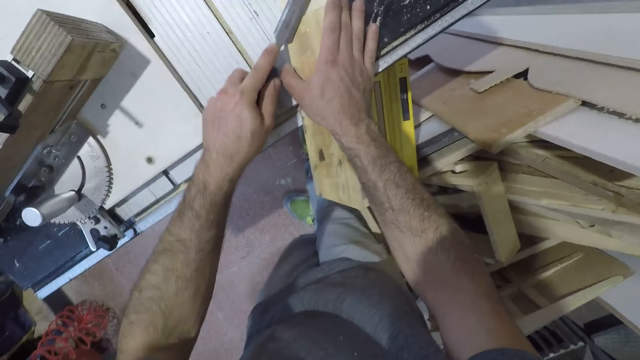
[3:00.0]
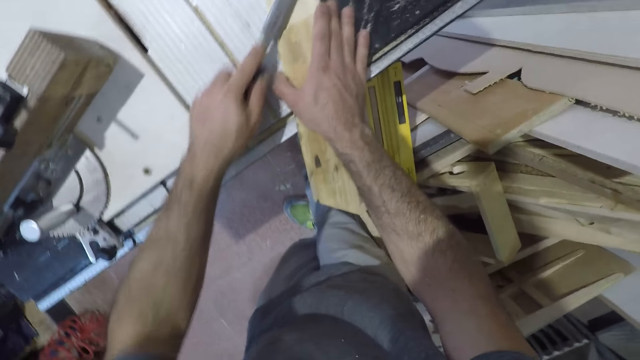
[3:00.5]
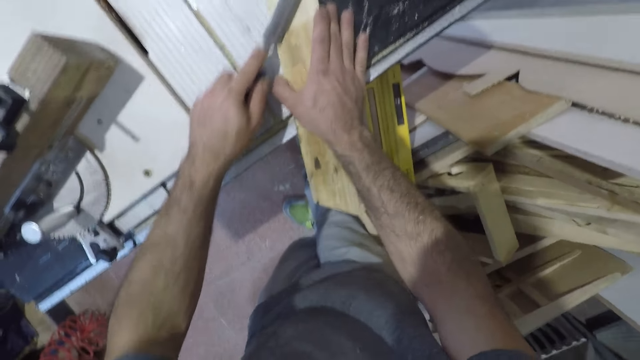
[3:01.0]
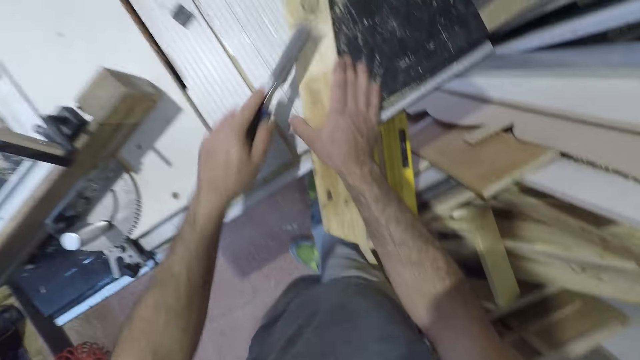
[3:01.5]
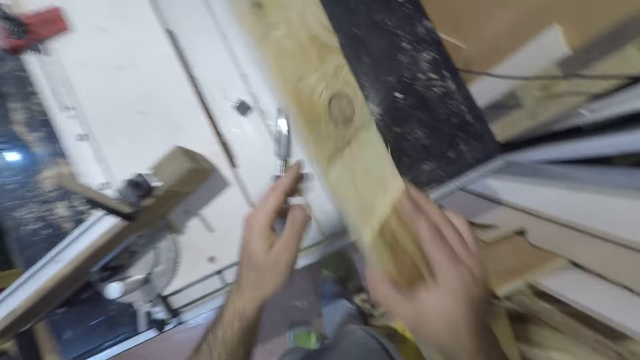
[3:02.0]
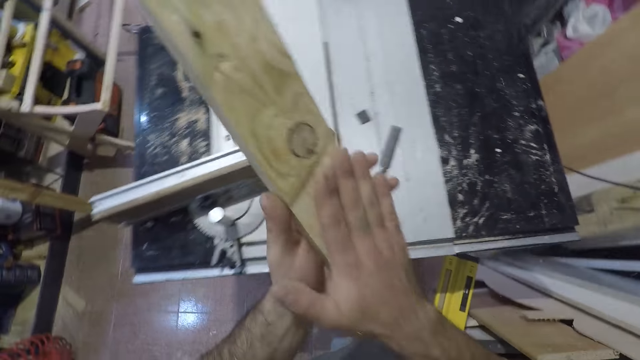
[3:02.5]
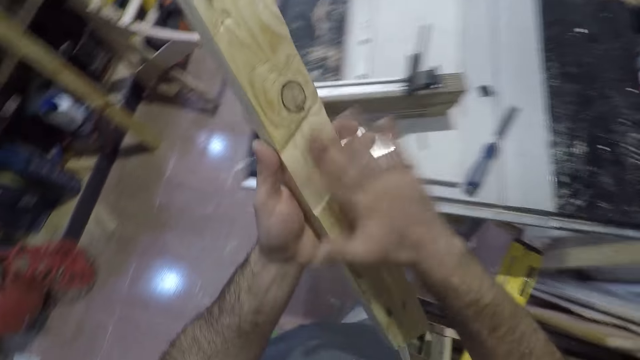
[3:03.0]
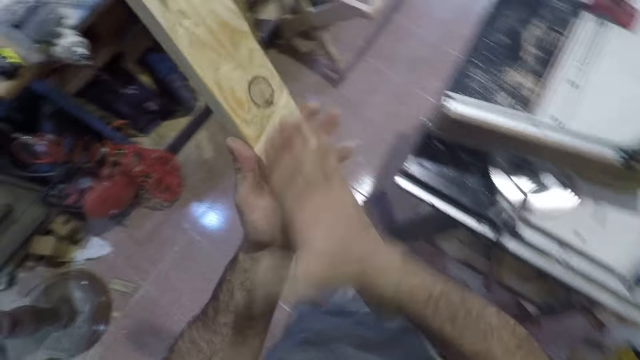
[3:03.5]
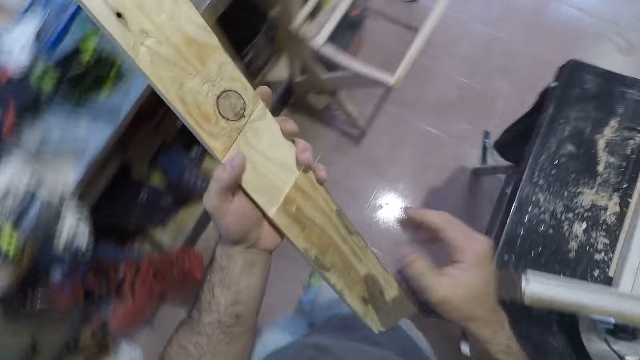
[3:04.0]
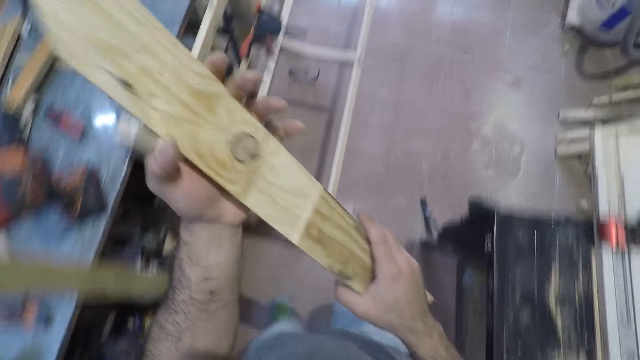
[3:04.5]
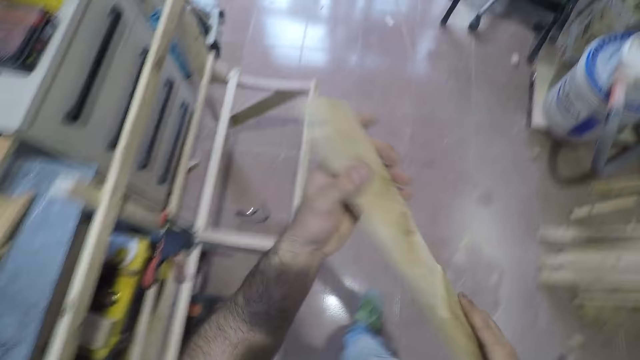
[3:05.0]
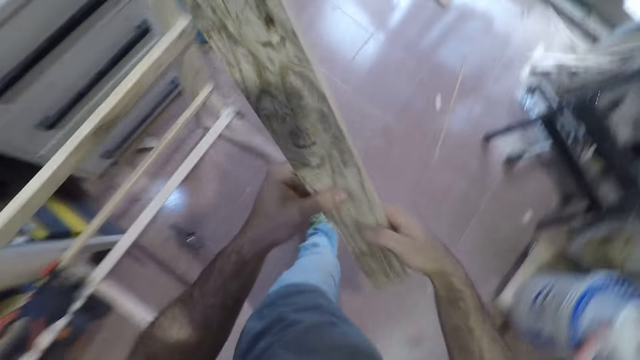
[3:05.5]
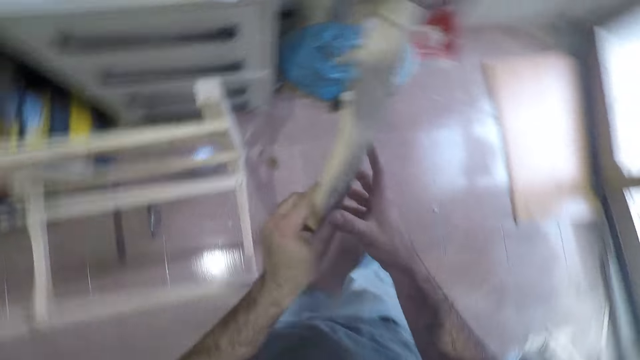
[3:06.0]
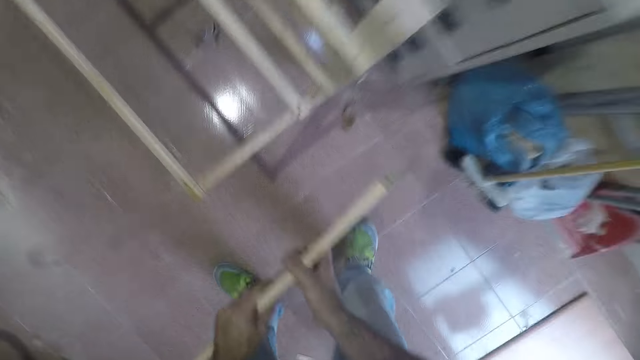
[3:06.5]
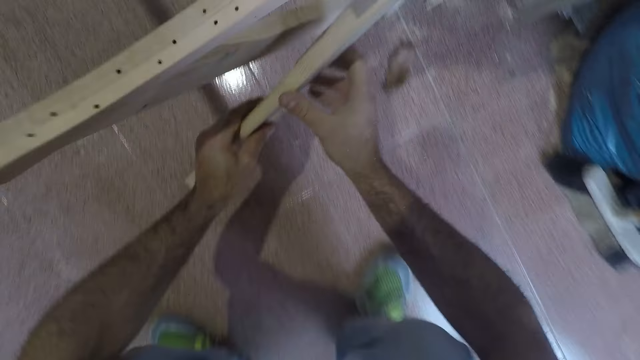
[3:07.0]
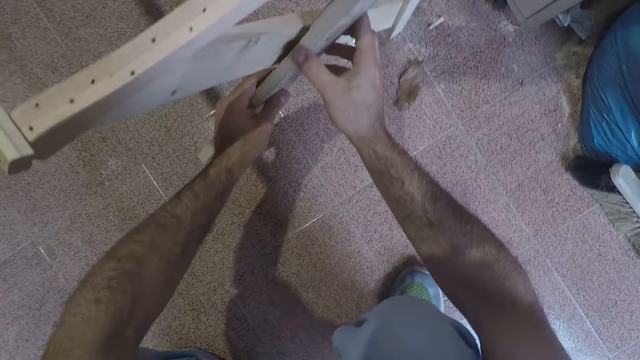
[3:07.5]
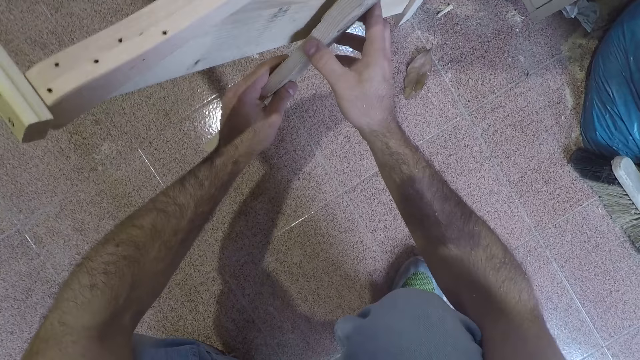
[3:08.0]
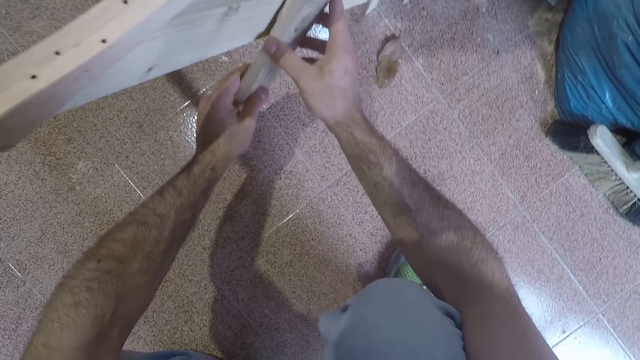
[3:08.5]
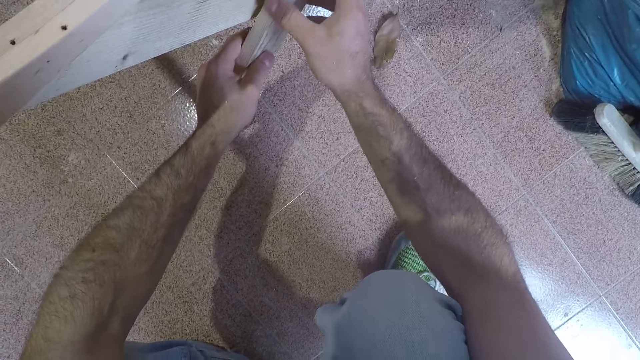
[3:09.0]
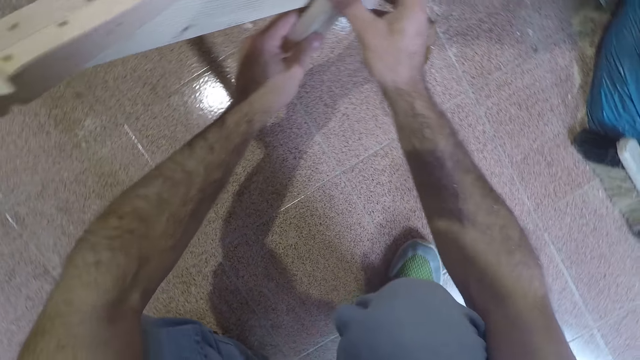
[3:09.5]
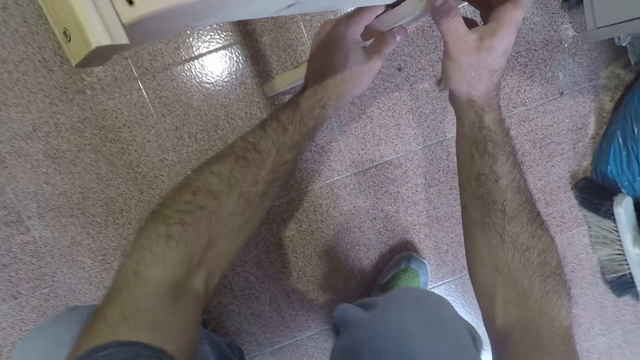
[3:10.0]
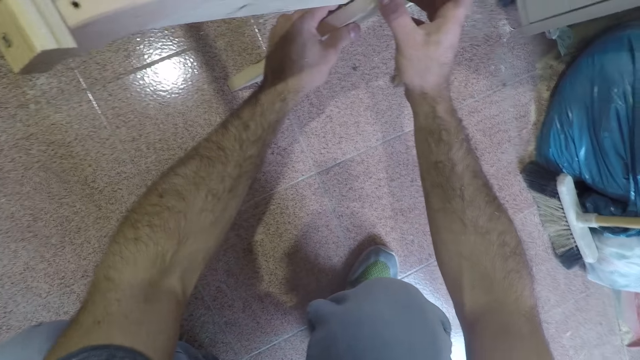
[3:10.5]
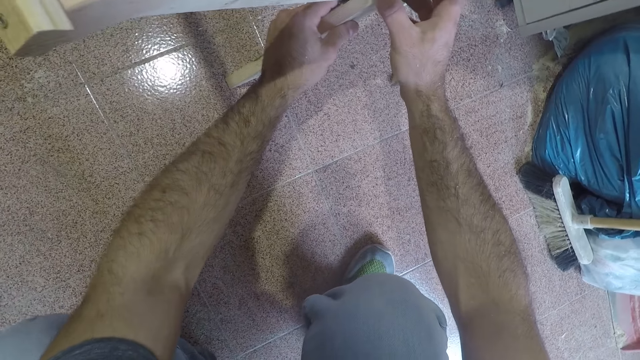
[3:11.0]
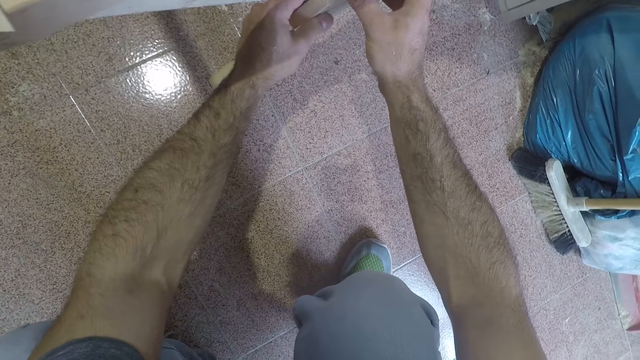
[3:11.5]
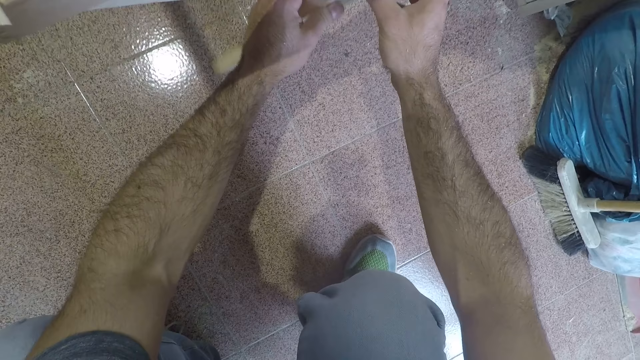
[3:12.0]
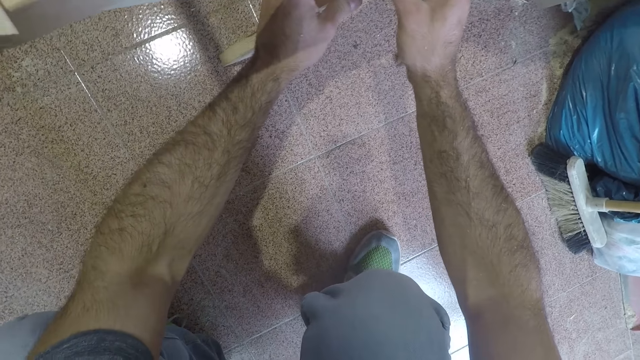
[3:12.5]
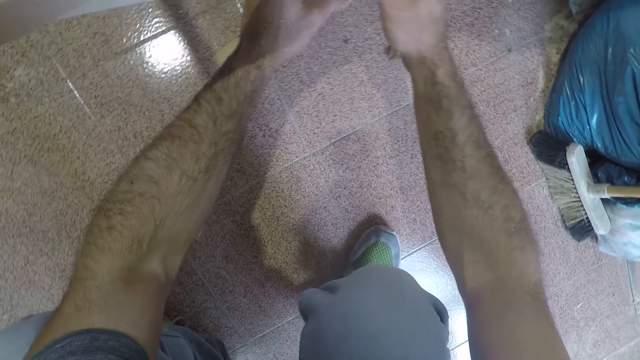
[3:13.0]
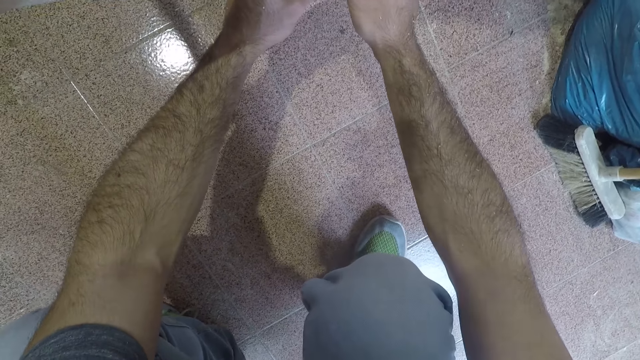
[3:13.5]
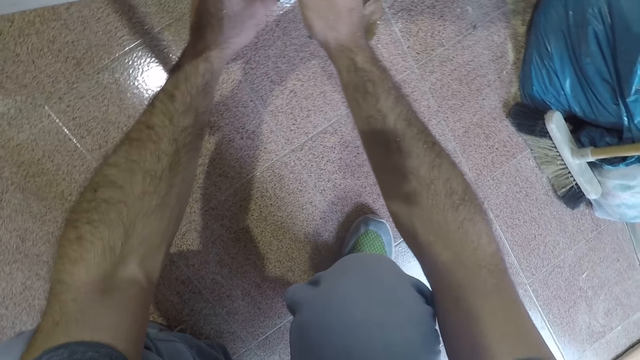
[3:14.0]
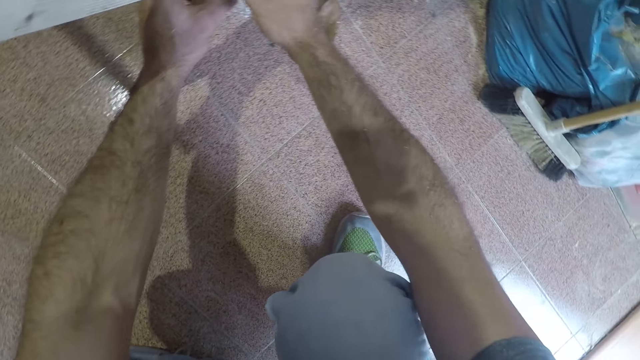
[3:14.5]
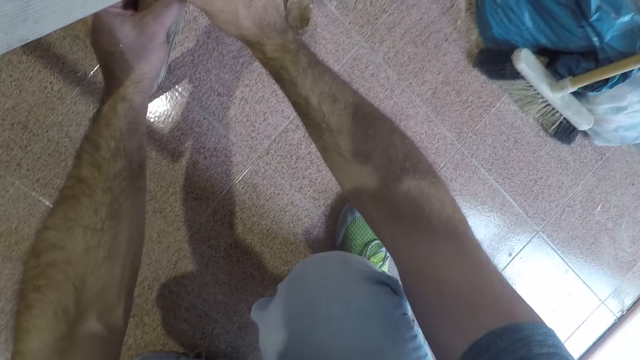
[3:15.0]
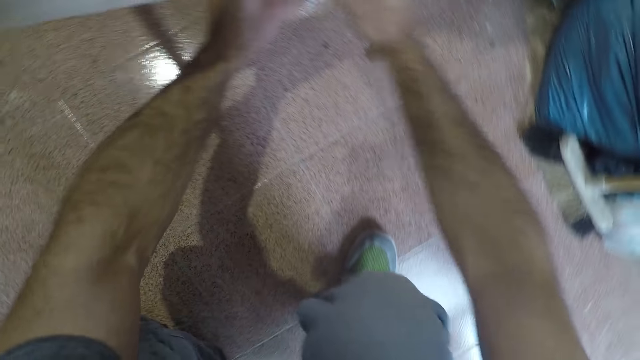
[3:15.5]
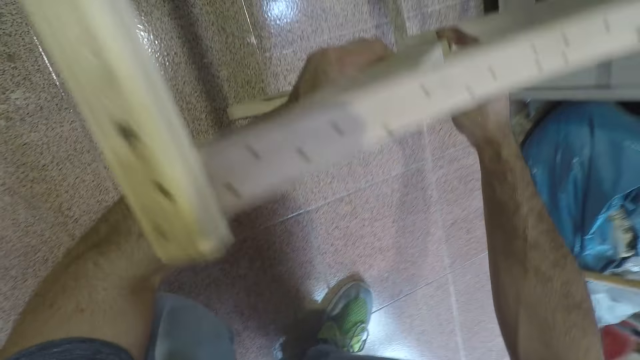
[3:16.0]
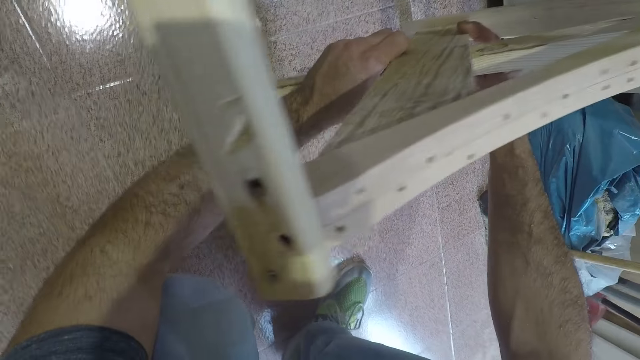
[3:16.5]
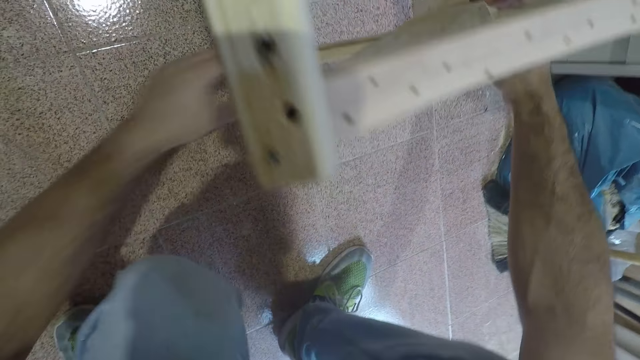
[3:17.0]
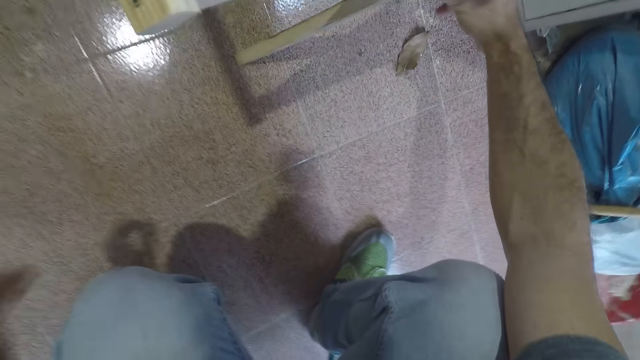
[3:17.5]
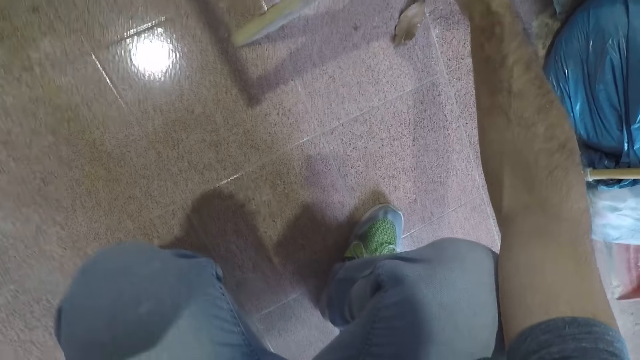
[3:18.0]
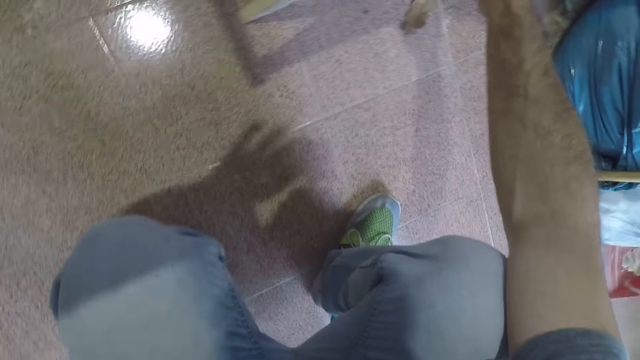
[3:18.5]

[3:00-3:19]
The camera wearer drops the chisel on the table saw. They raise the wood plank and rub off wood shavings on the wood plank with a hand. They walk towards a wood work with the wood plank. They attach the wood plank to the wood work. They look around it. They look around the workshop.
